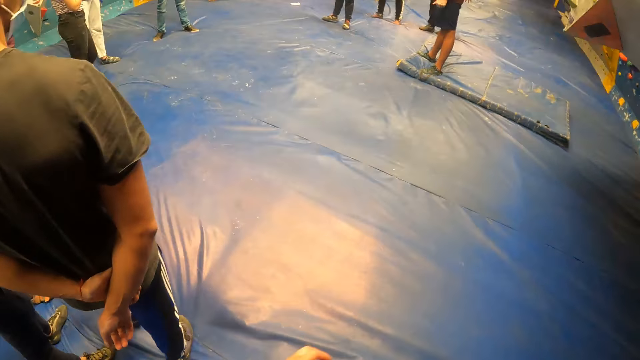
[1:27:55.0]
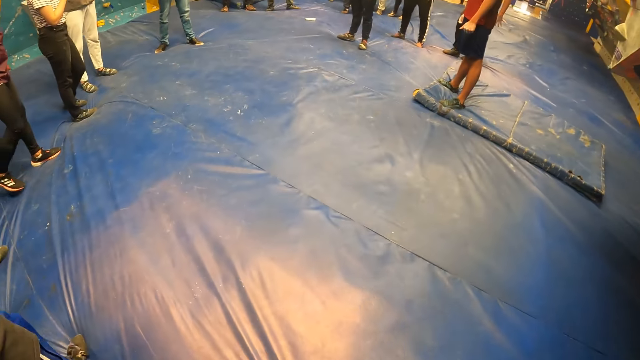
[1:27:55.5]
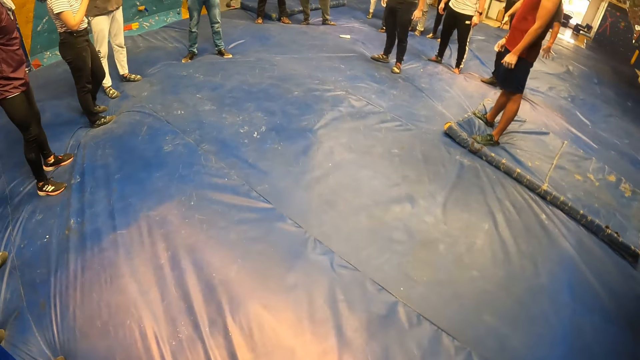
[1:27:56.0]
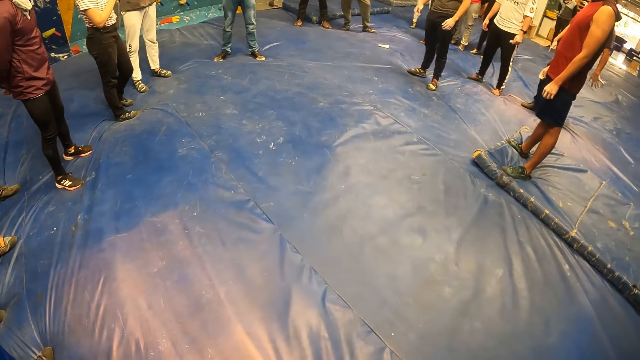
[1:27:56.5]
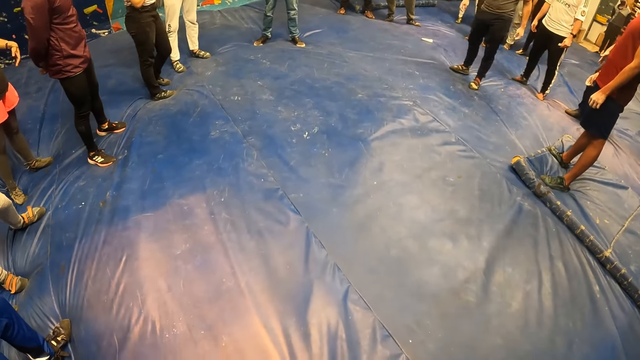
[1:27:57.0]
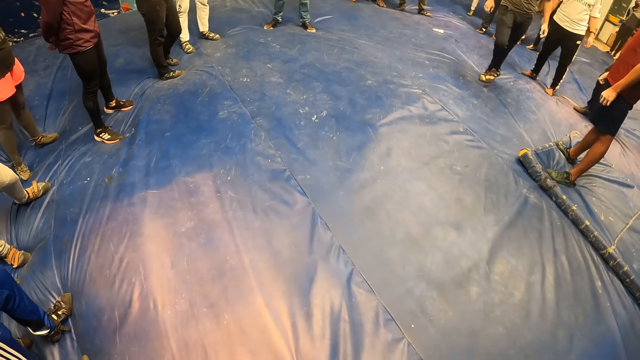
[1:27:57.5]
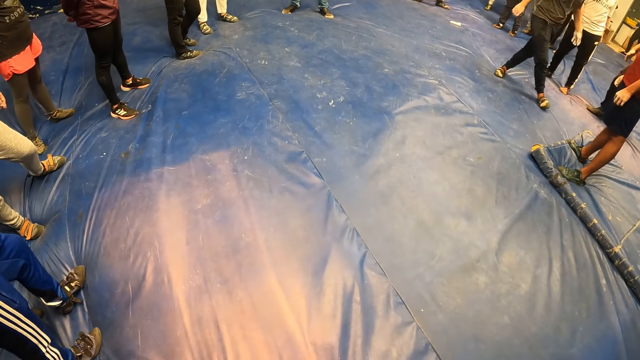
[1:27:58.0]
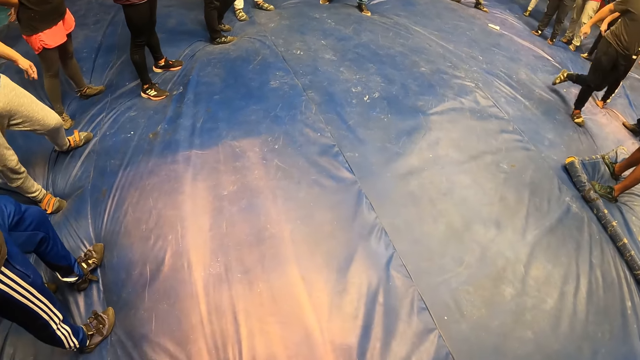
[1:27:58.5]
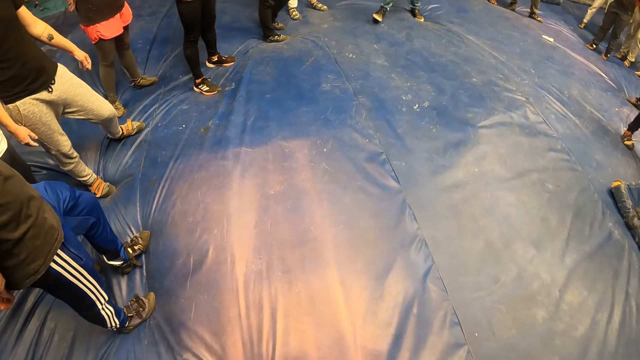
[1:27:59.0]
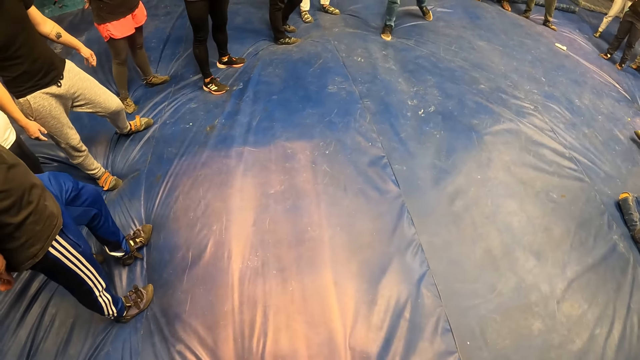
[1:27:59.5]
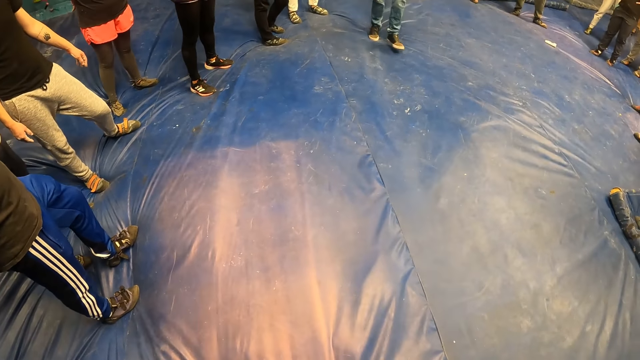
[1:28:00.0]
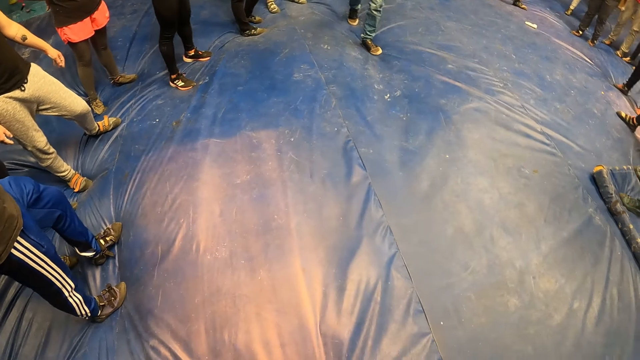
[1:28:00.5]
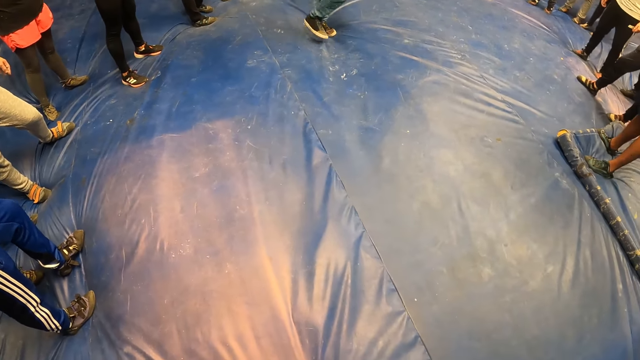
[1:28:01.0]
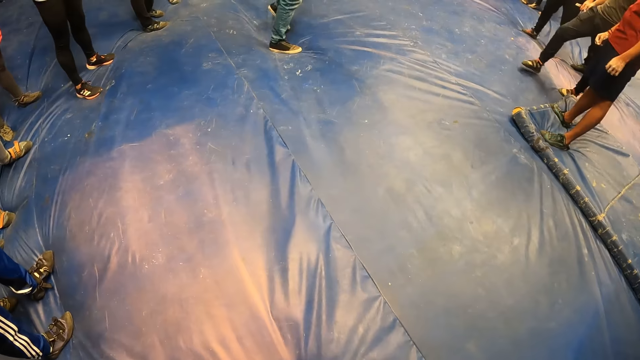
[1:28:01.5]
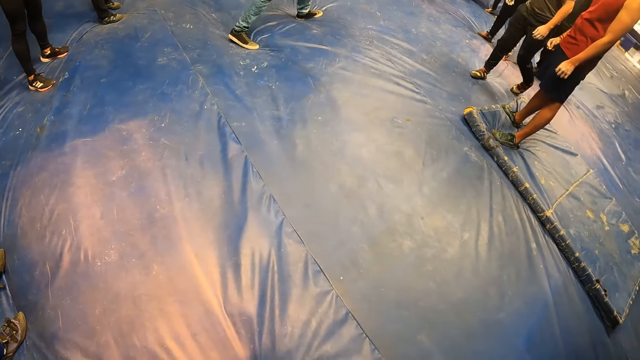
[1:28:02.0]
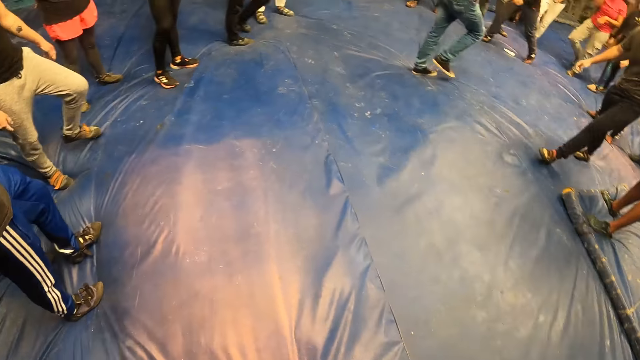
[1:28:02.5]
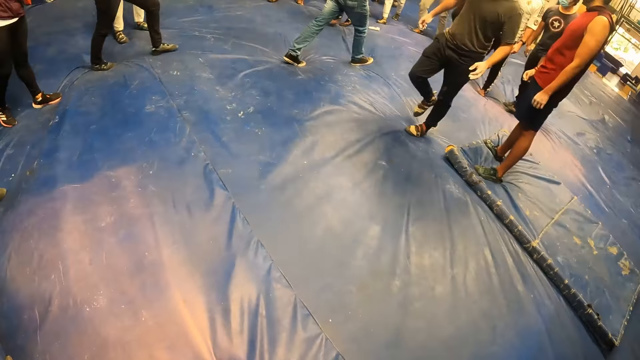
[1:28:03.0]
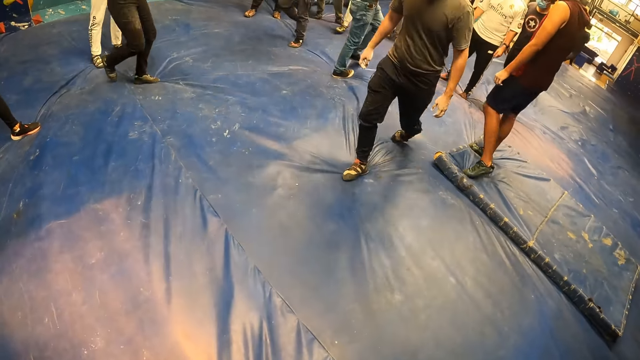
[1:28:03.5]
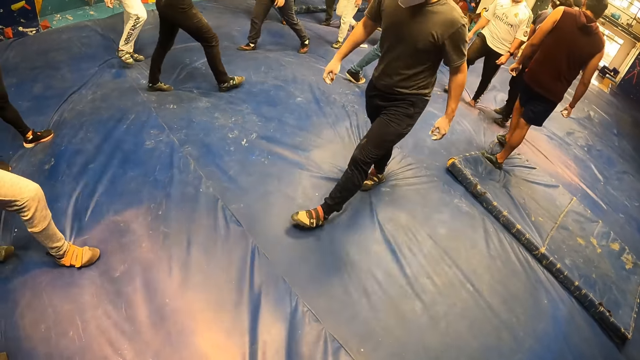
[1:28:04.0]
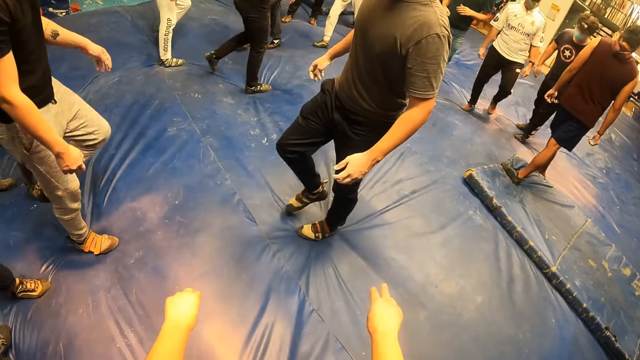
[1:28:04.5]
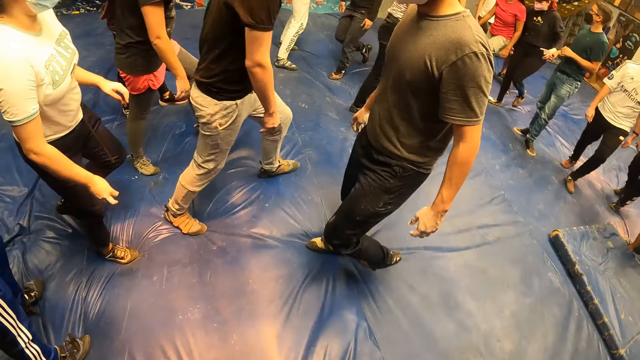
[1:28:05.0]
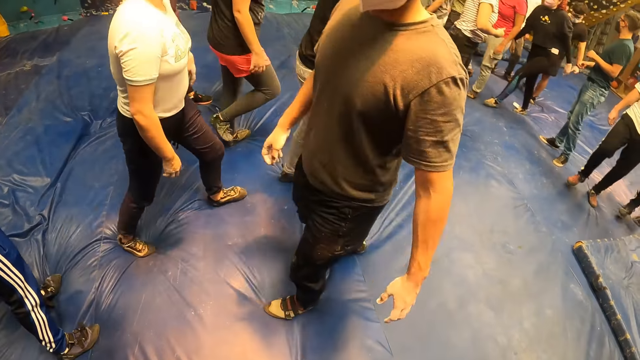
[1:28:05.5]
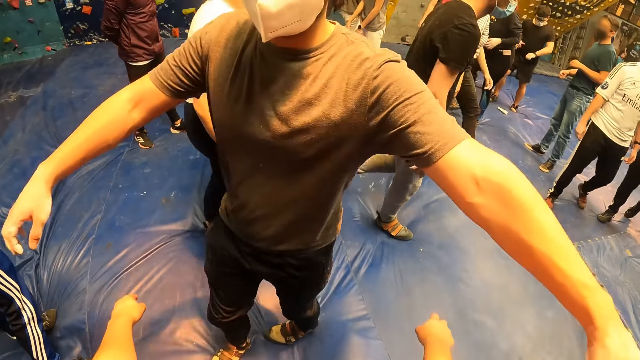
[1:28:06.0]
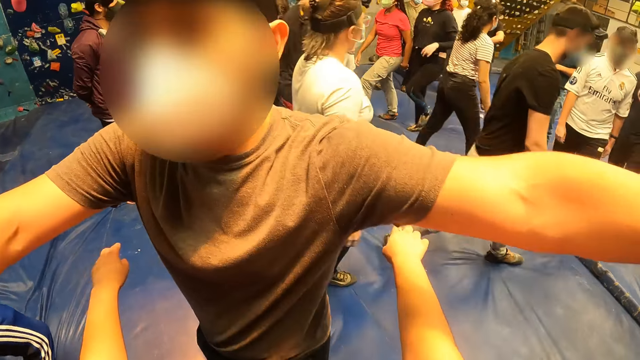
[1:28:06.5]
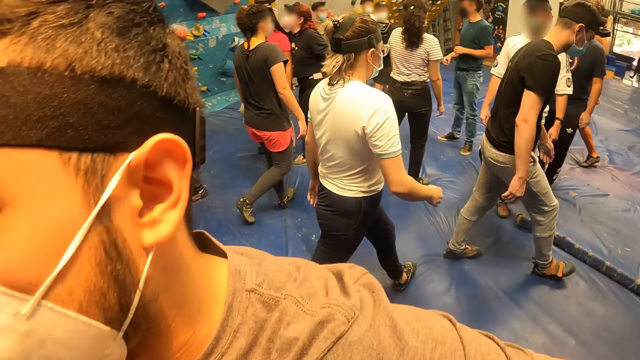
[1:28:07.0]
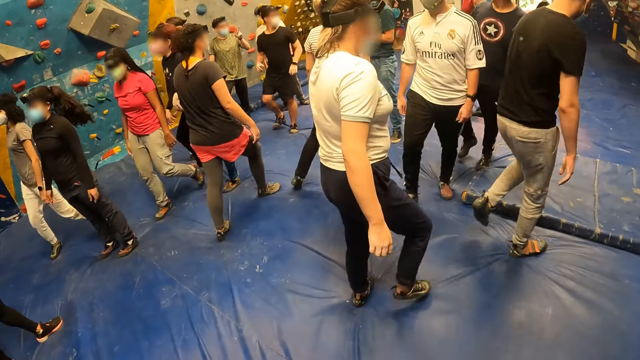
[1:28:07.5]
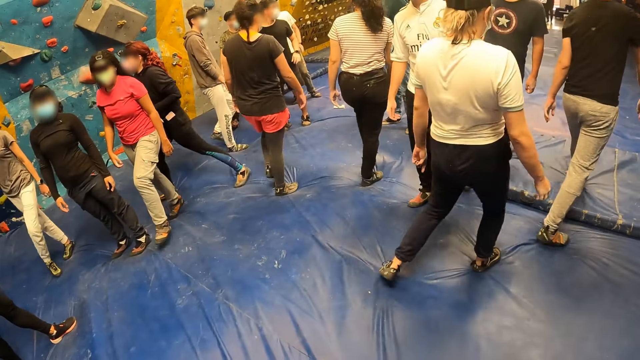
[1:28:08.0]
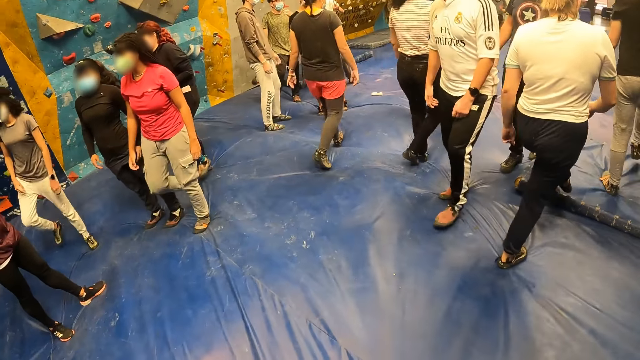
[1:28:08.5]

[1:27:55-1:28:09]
The camera wearer looks around. They interact with a man. The man hugs the camera wearer.

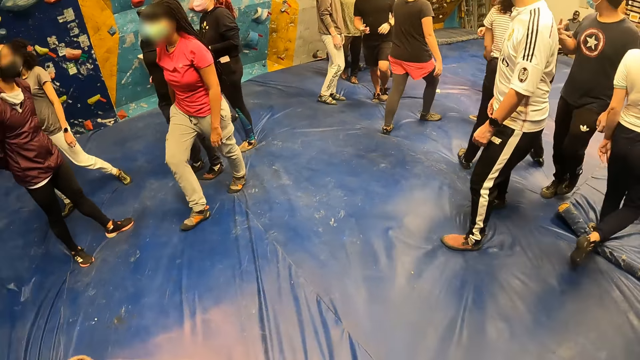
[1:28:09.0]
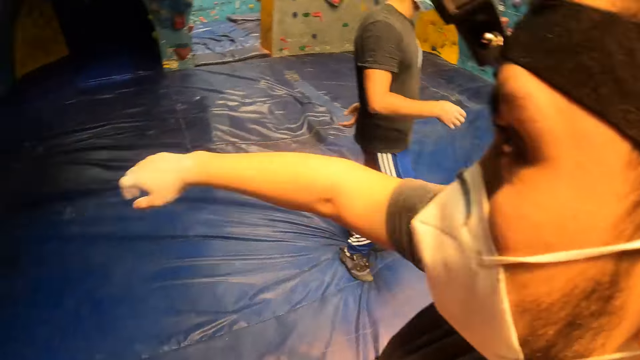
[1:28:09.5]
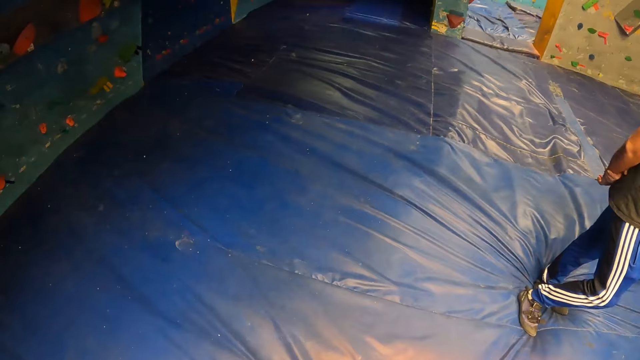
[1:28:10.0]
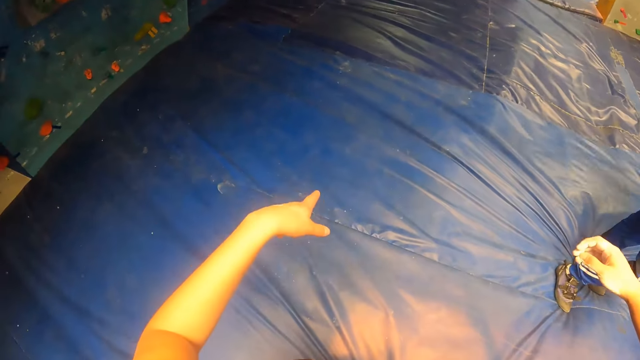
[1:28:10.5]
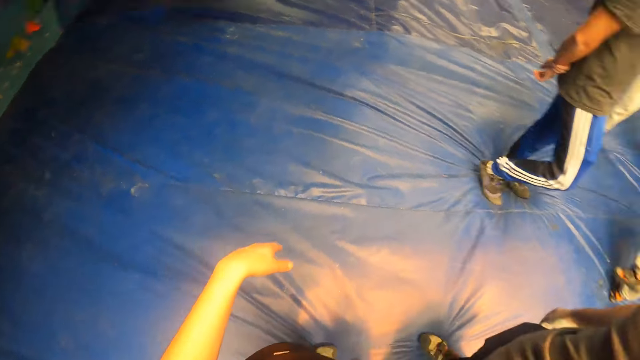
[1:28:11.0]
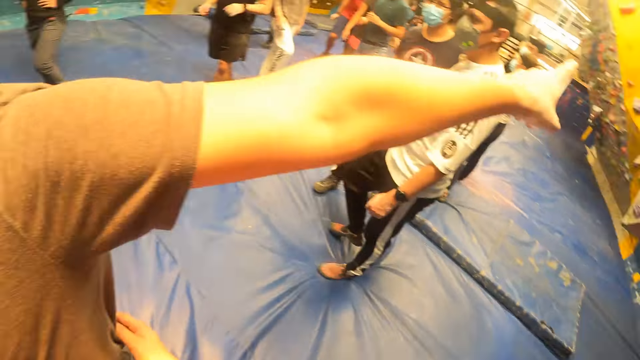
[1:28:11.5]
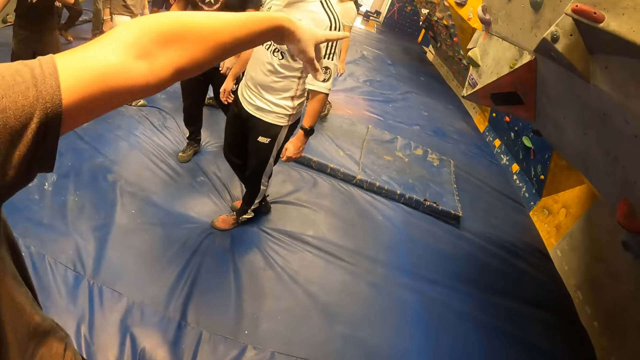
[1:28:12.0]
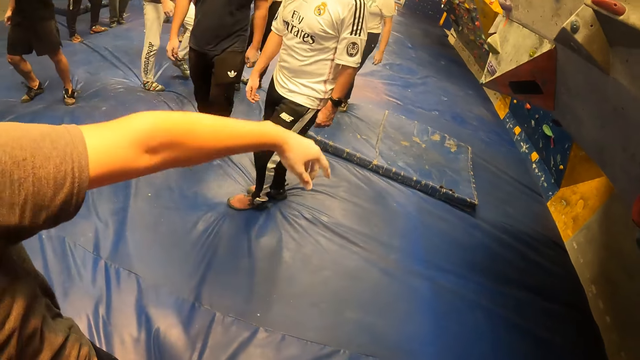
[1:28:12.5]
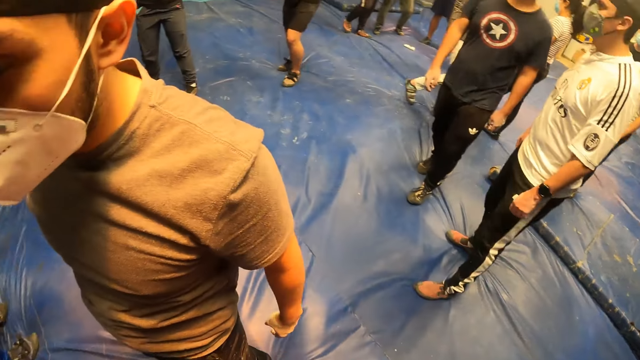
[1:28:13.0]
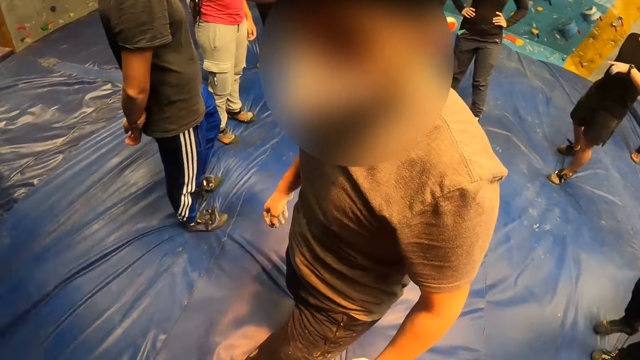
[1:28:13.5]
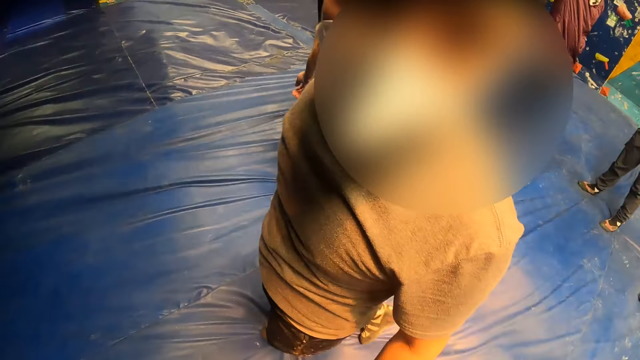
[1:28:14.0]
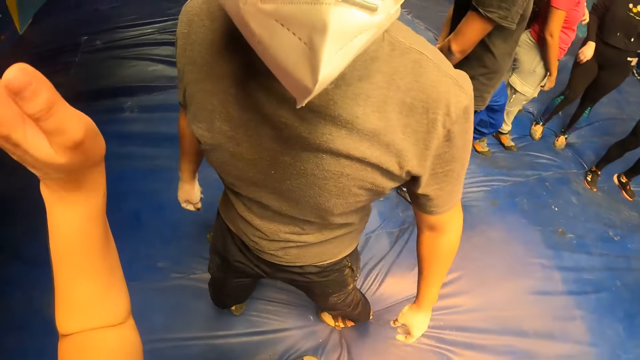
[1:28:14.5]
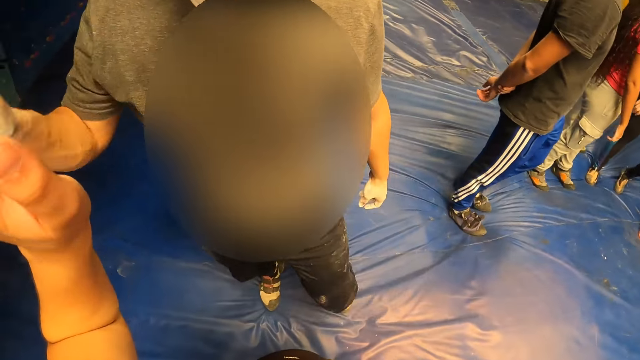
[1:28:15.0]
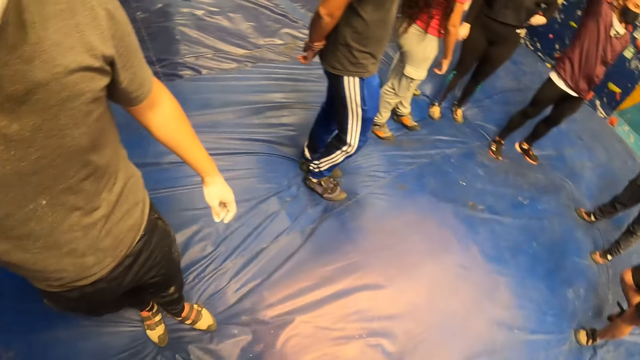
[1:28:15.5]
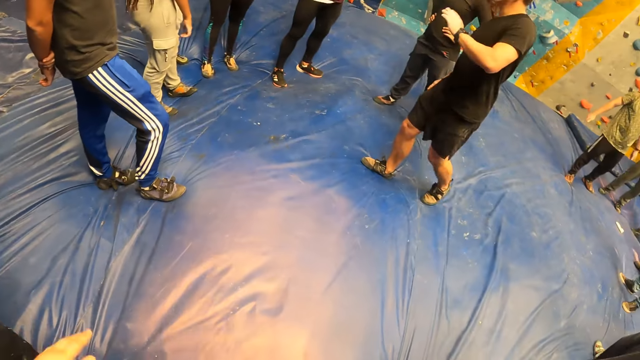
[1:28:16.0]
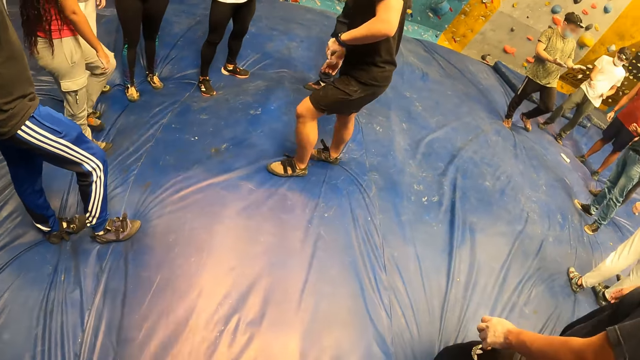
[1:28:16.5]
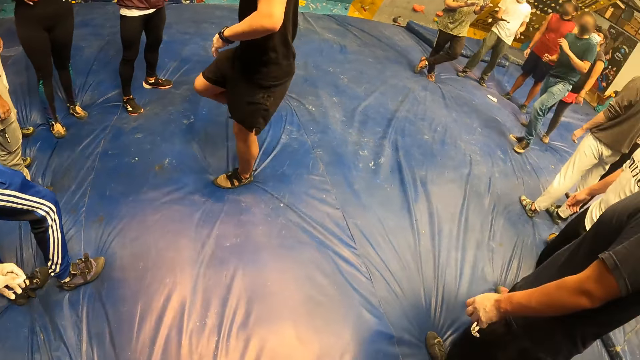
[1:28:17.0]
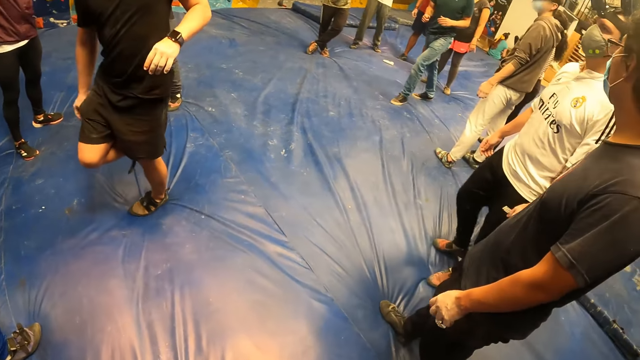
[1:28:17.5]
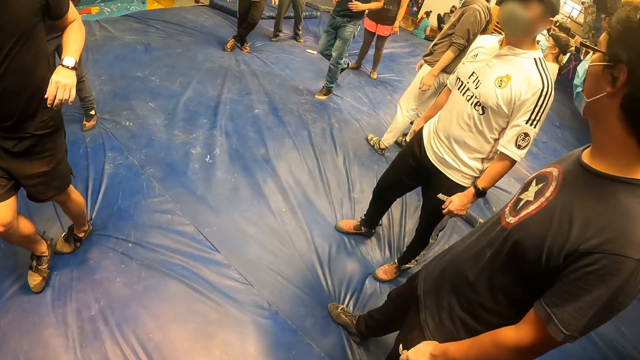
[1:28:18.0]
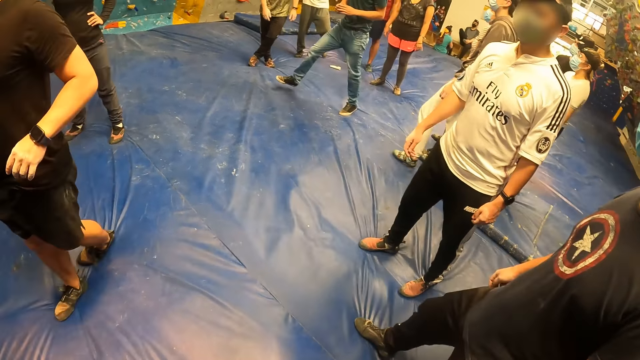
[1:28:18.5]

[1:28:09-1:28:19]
The camera wearer looks around the room. The man moves his hands. The camera wearer salutes the man. They look around the room.
